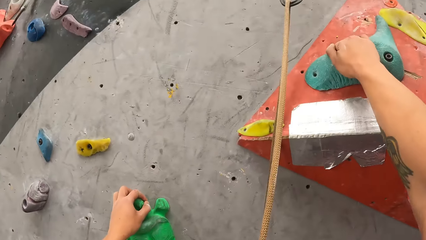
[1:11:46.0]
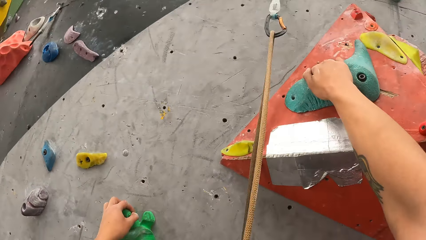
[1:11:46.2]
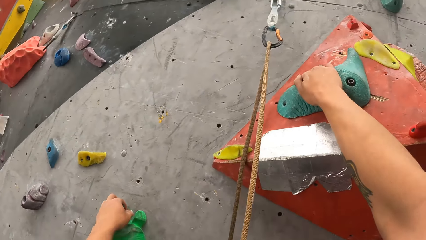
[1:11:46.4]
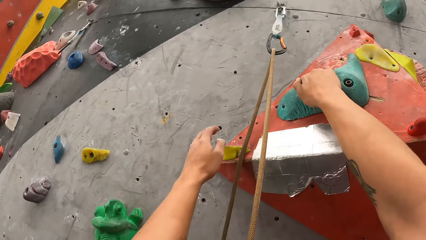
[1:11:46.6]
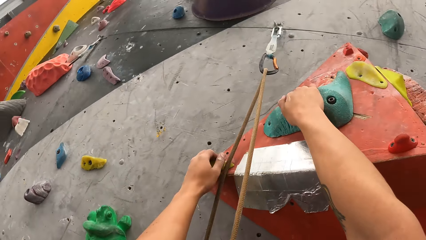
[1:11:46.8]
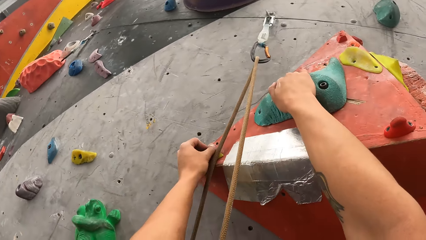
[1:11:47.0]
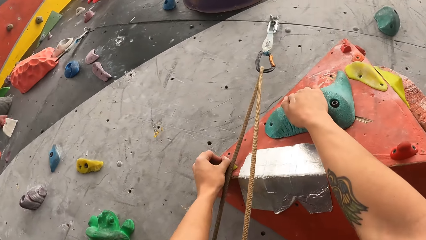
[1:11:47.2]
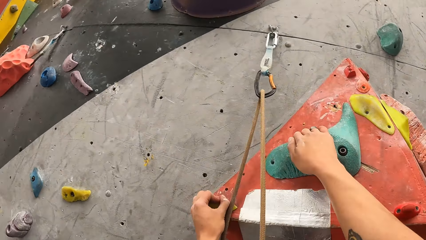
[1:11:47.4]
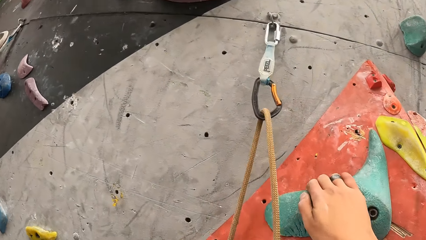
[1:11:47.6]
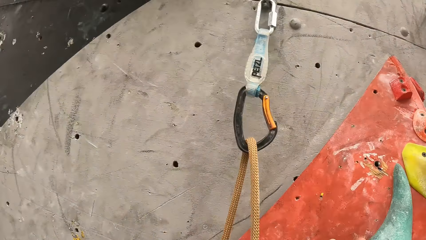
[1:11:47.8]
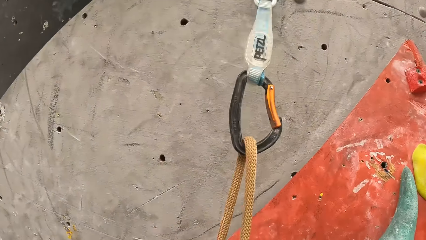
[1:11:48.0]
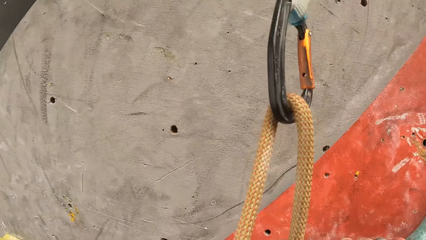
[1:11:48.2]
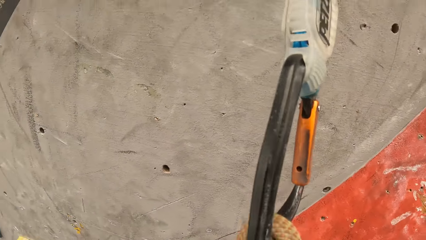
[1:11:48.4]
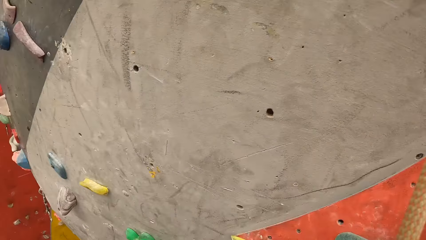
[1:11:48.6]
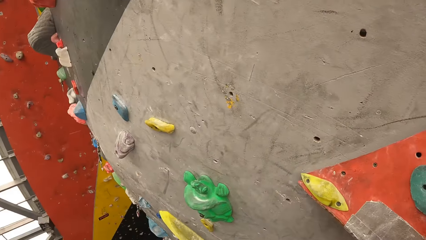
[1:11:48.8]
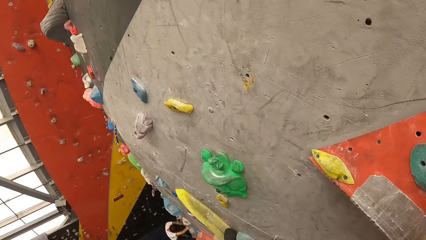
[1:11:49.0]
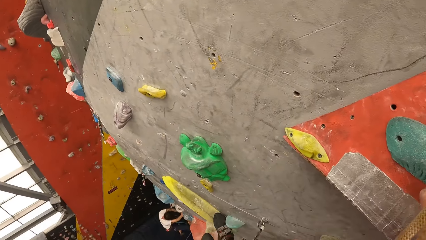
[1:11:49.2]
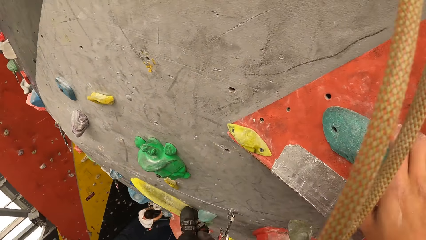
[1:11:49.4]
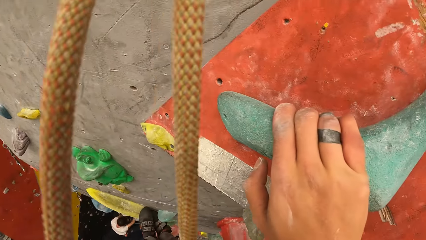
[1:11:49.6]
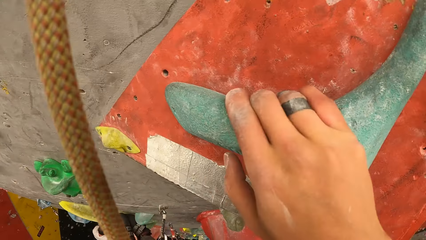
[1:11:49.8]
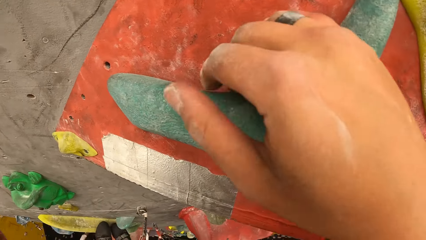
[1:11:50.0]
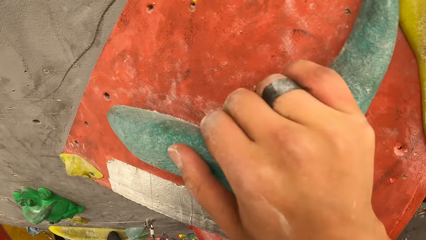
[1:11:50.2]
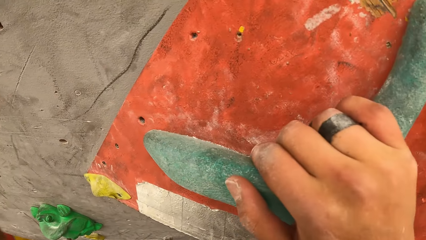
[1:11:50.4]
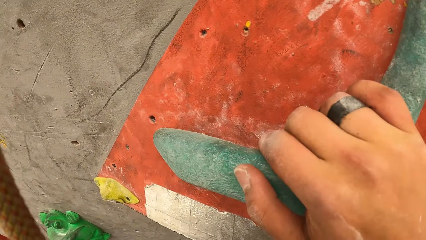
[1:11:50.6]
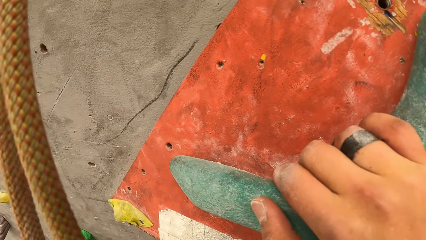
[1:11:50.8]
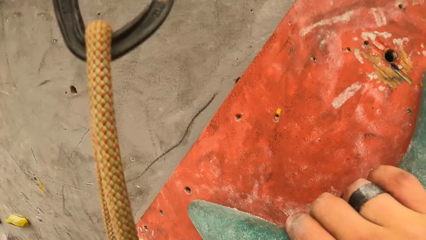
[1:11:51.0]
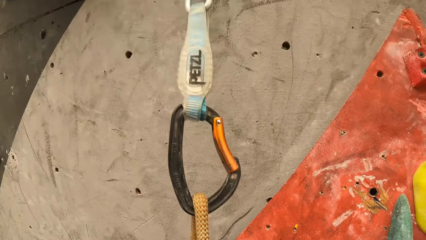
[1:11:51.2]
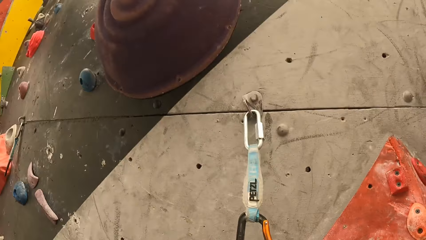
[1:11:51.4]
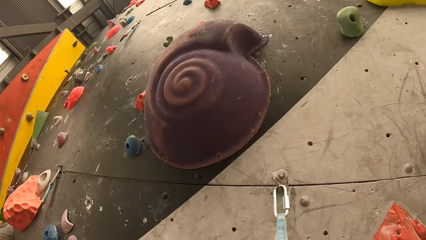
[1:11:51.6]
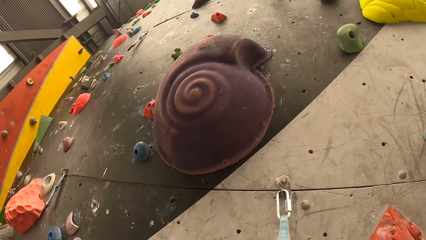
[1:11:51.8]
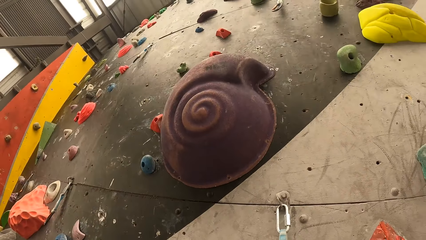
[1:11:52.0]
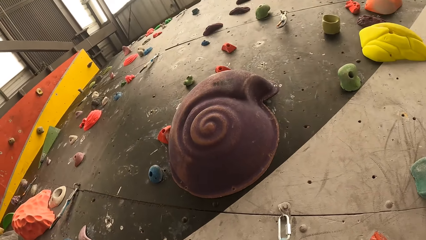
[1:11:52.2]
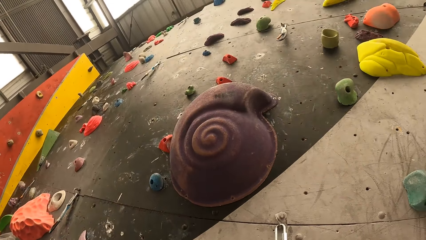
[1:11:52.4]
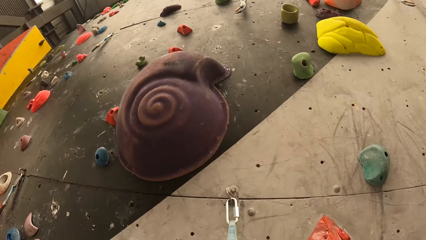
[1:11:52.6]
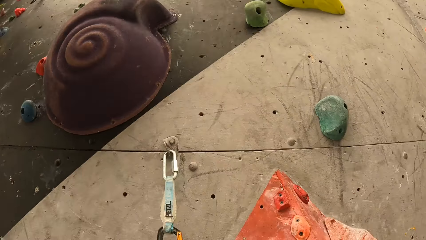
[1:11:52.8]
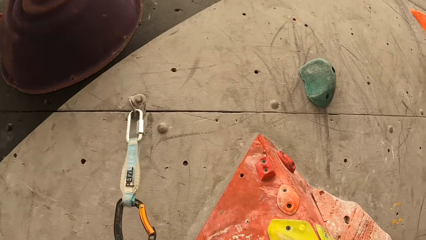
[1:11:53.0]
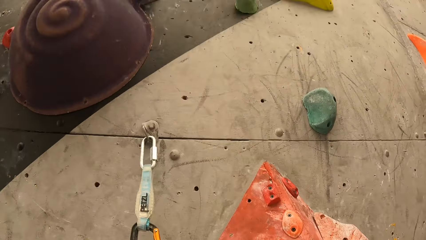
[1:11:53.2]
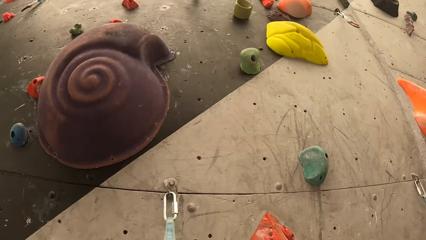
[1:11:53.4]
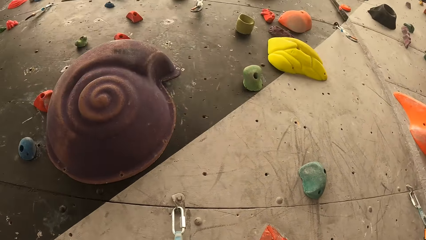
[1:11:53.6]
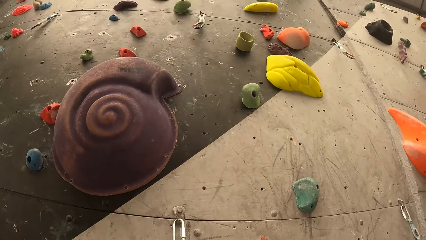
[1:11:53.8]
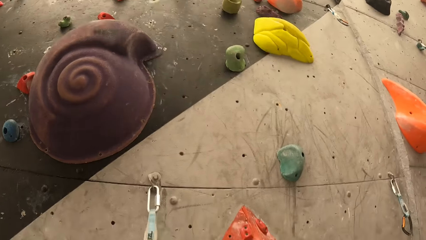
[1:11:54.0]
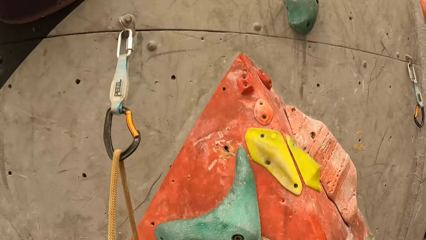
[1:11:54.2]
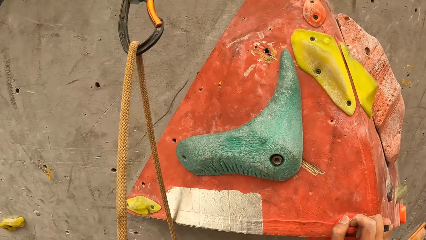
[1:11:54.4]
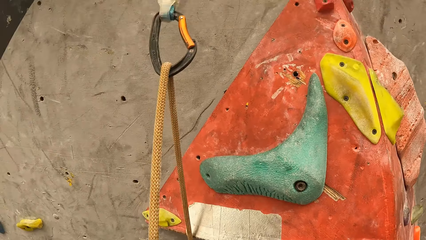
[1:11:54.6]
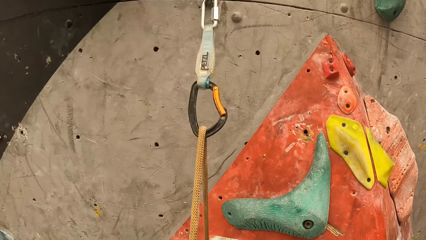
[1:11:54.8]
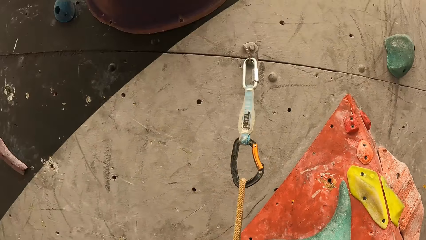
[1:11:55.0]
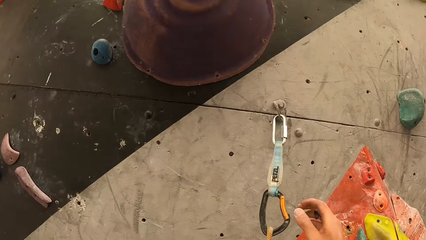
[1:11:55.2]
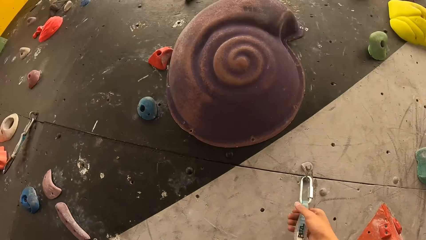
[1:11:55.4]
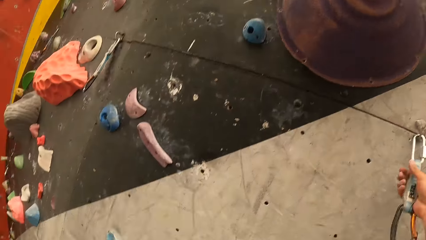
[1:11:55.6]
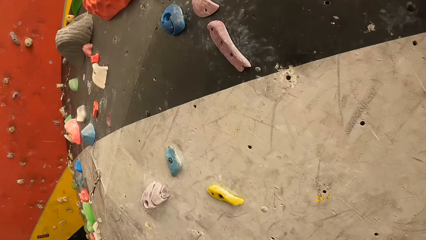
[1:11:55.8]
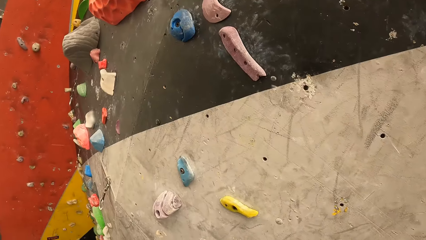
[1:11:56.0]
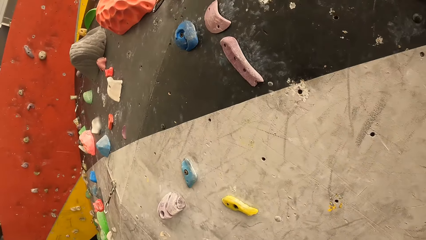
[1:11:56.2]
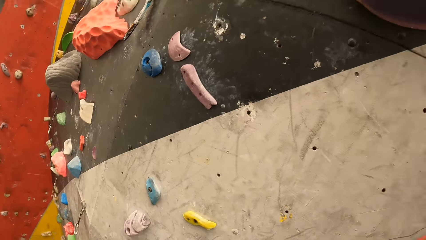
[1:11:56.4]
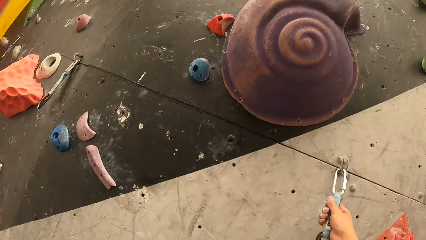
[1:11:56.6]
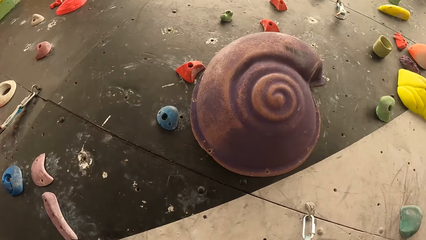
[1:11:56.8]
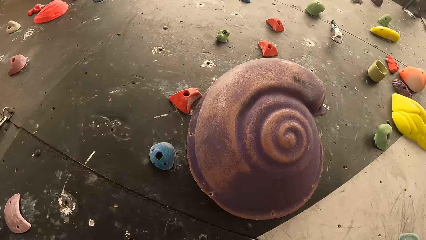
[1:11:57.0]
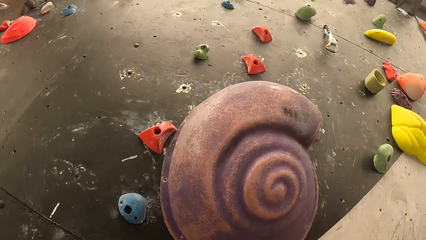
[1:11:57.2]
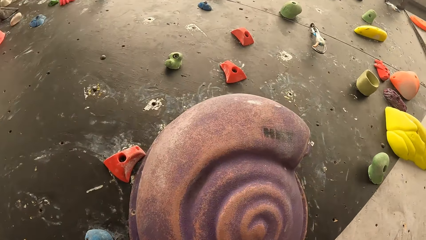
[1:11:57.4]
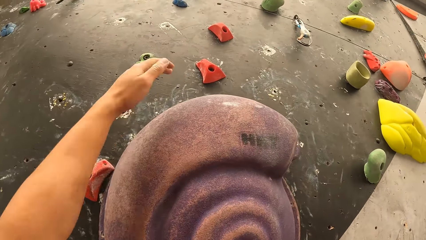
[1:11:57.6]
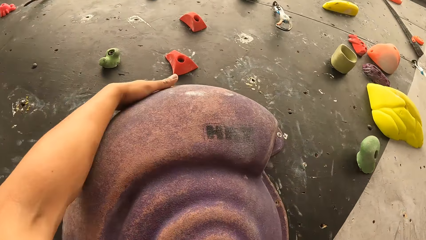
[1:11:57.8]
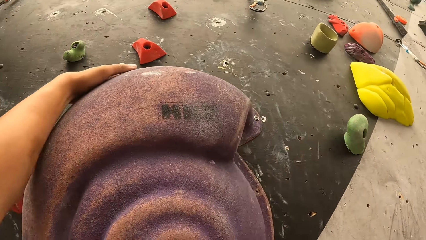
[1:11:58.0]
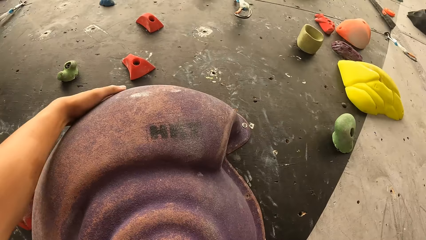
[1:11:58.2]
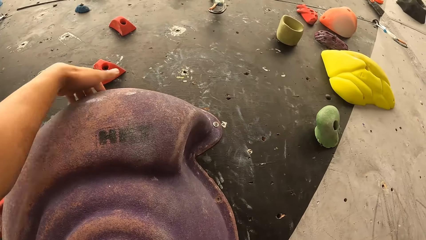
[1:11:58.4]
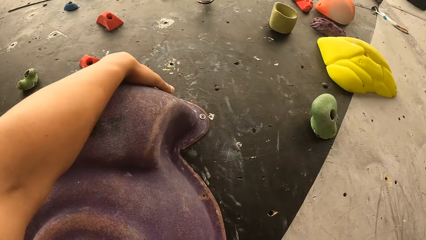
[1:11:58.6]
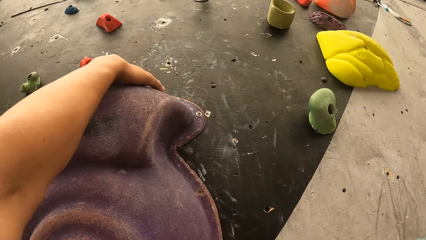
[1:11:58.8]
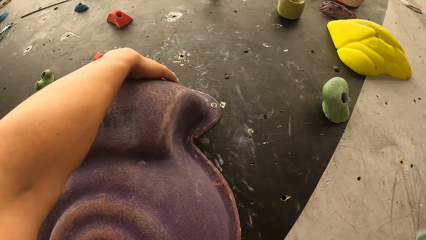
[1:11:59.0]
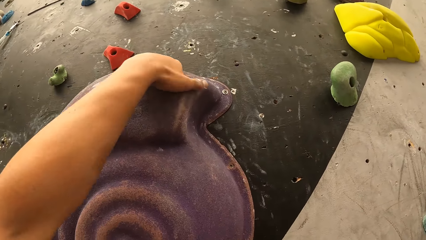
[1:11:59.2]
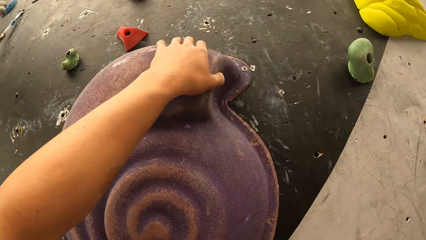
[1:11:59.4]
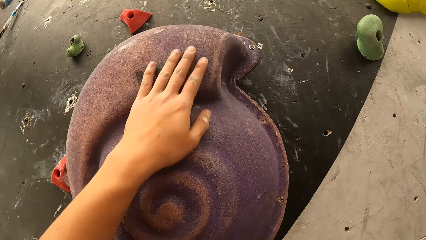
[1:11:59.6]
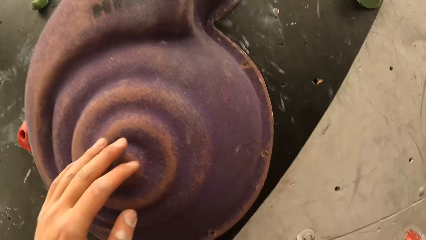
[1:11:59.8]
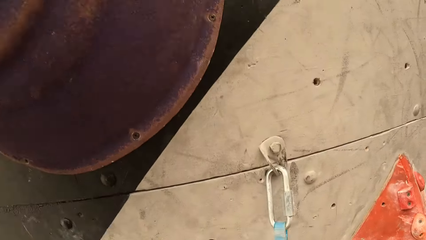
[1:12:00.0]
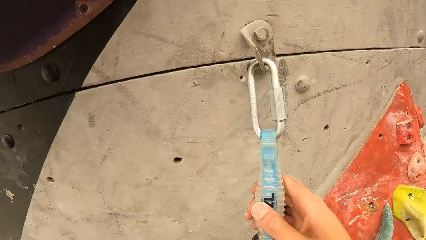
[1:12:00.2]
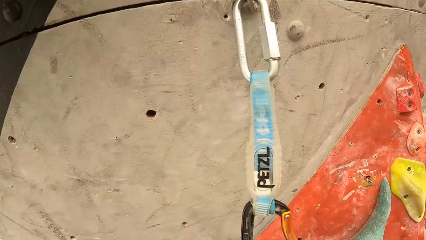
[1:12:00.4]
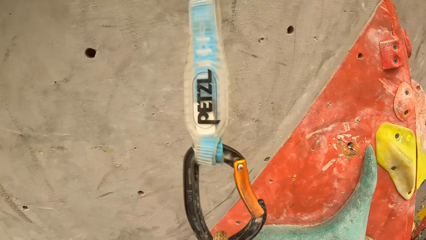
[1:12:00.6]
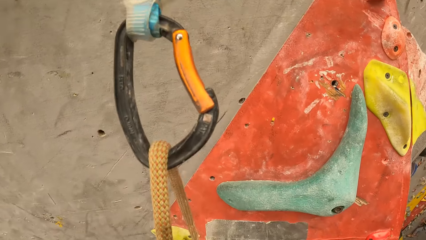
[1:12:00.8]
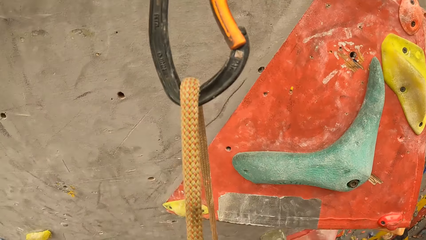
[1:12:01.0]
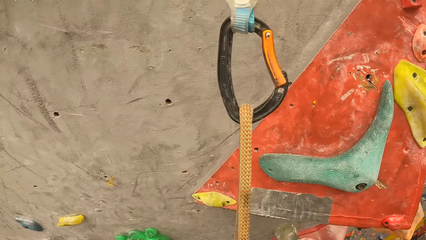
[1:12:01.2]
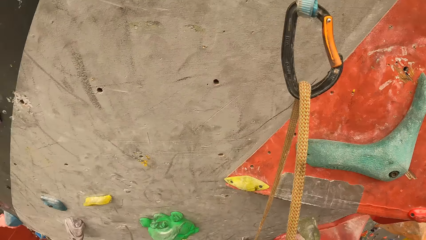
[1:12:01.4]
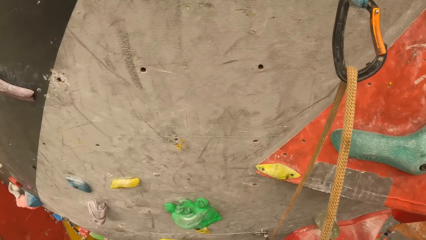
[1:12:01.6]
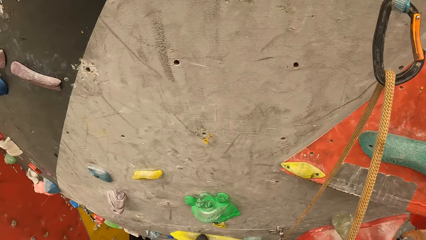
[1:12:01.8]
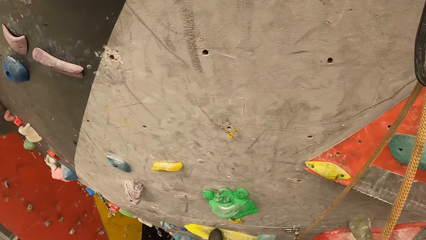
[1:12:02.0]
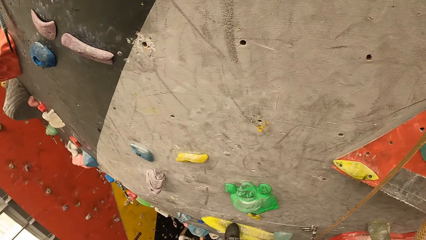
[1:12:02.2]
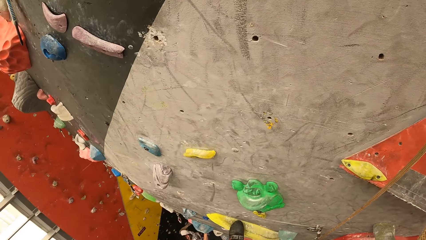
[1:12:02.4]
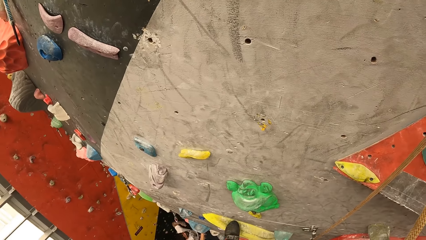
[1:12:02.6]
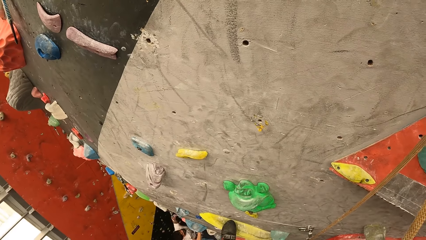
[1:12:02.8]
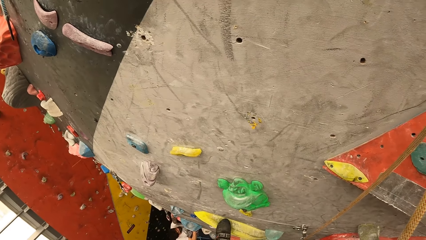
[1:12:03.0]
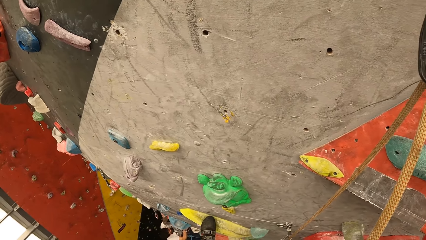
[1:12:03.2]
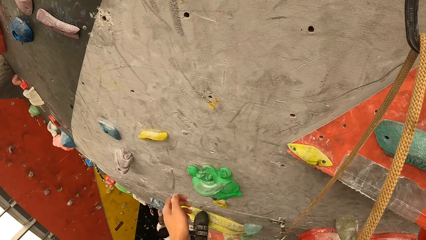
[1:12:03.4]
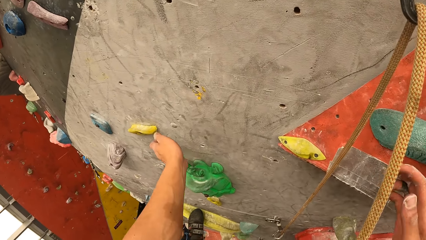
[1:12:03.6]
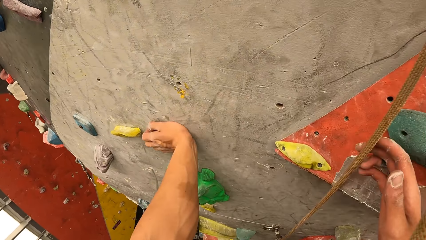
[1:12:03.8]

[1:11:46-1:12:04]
The camera wearer looks around. They climb a climbing wall. They look around.
